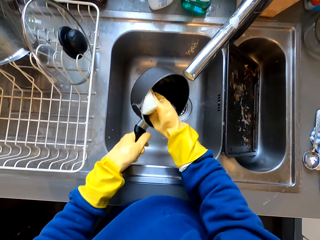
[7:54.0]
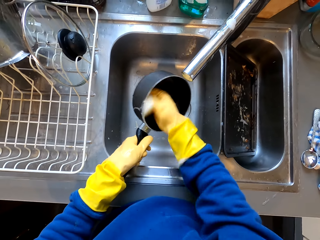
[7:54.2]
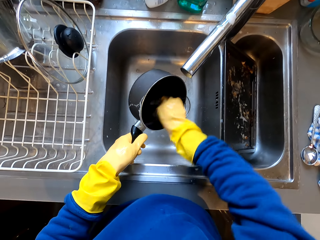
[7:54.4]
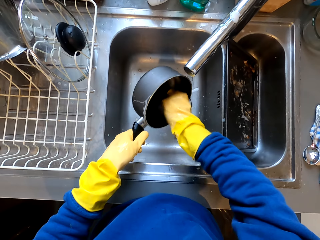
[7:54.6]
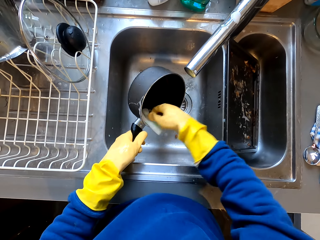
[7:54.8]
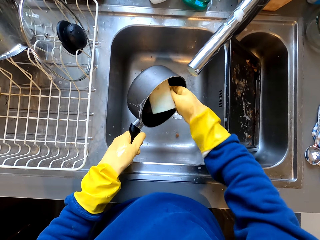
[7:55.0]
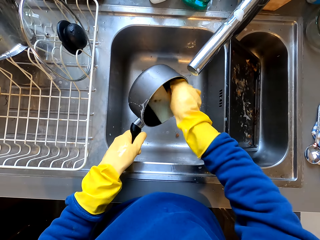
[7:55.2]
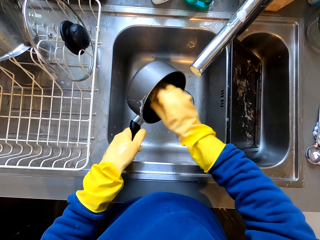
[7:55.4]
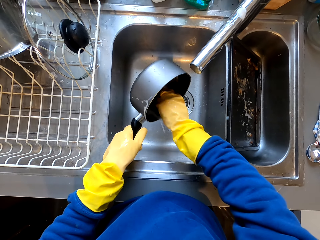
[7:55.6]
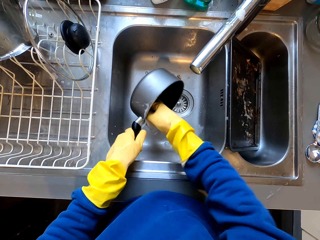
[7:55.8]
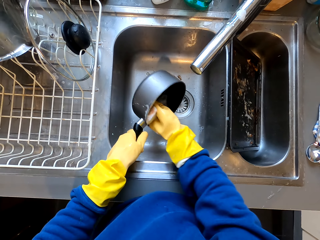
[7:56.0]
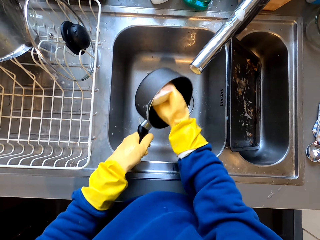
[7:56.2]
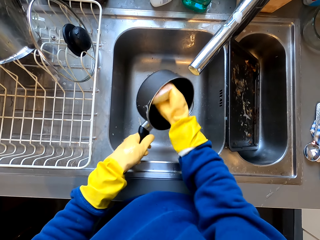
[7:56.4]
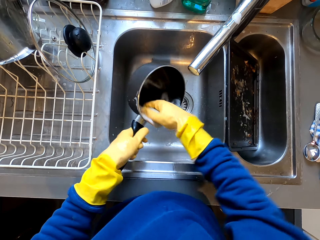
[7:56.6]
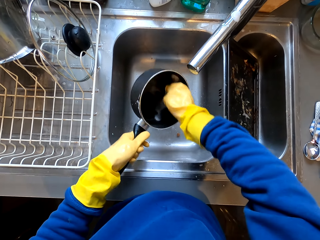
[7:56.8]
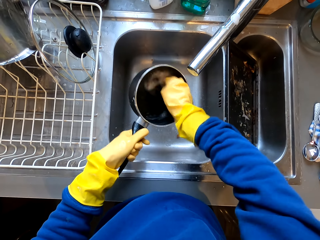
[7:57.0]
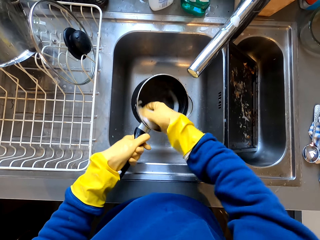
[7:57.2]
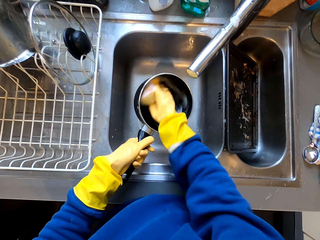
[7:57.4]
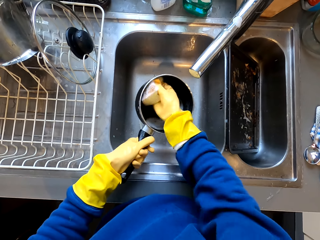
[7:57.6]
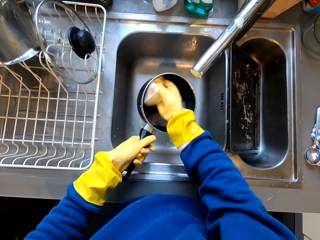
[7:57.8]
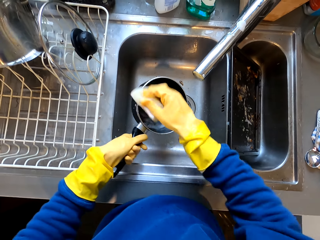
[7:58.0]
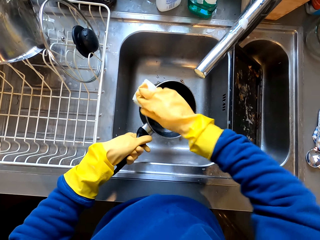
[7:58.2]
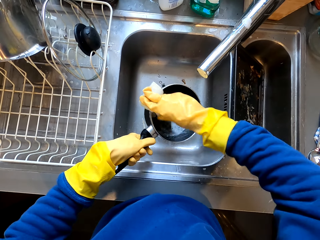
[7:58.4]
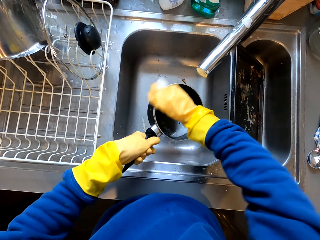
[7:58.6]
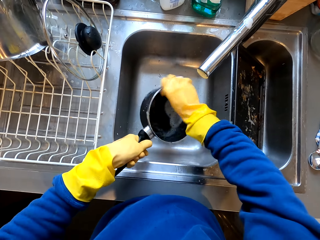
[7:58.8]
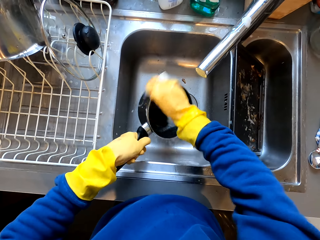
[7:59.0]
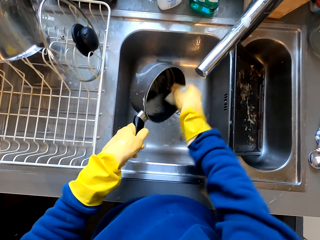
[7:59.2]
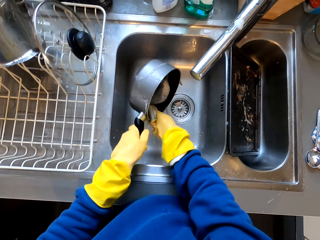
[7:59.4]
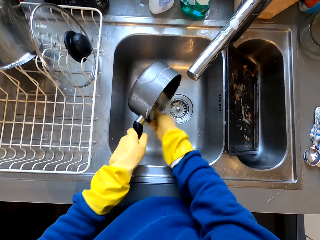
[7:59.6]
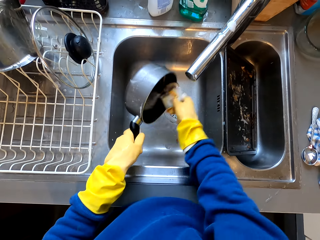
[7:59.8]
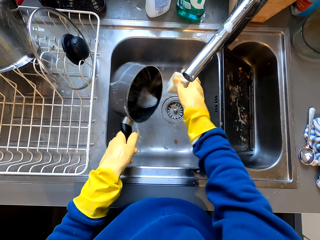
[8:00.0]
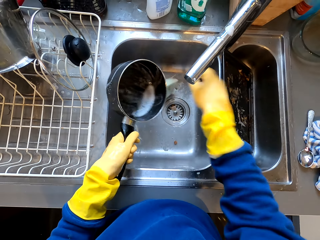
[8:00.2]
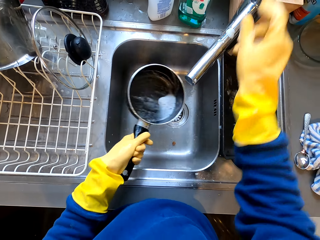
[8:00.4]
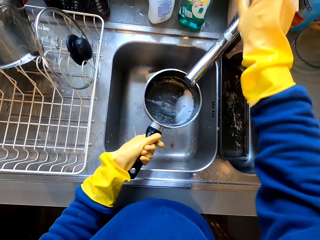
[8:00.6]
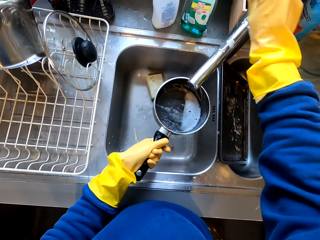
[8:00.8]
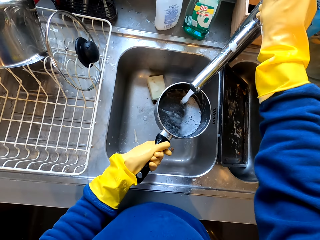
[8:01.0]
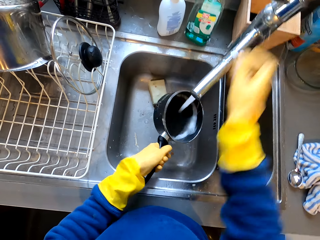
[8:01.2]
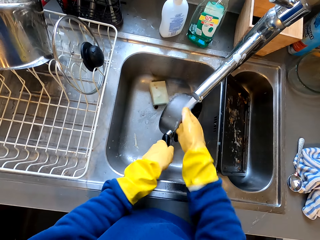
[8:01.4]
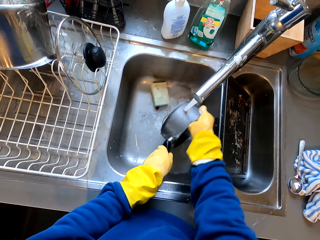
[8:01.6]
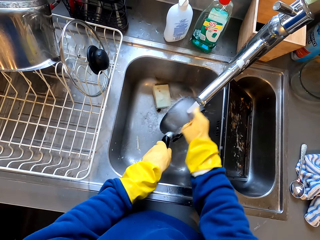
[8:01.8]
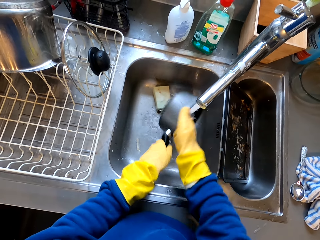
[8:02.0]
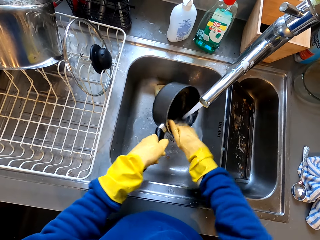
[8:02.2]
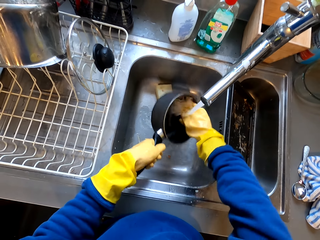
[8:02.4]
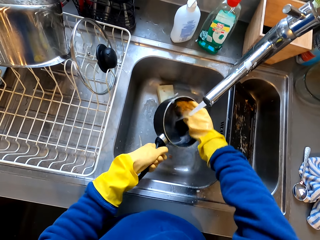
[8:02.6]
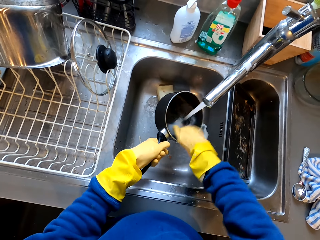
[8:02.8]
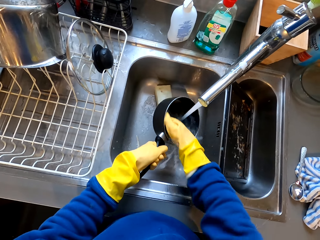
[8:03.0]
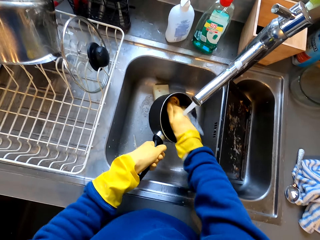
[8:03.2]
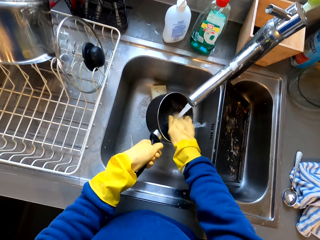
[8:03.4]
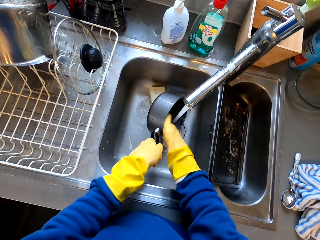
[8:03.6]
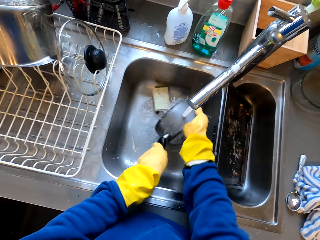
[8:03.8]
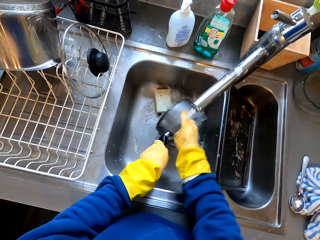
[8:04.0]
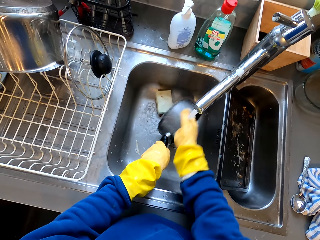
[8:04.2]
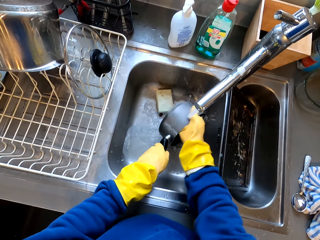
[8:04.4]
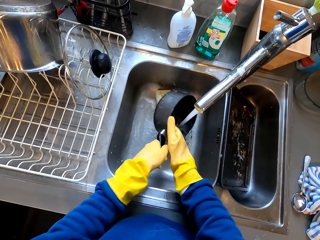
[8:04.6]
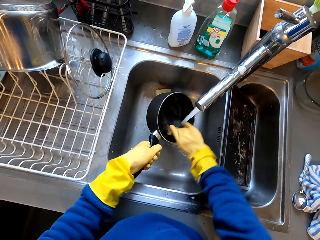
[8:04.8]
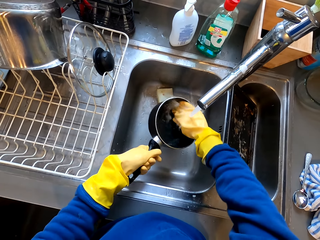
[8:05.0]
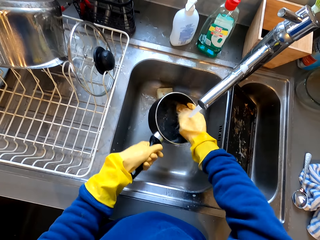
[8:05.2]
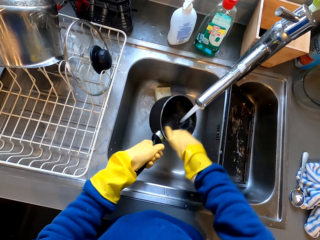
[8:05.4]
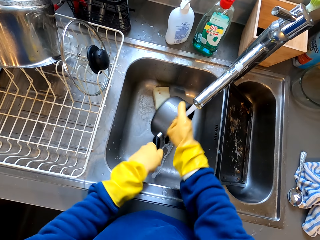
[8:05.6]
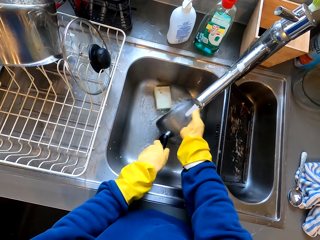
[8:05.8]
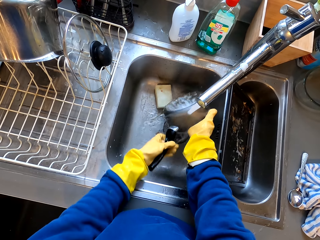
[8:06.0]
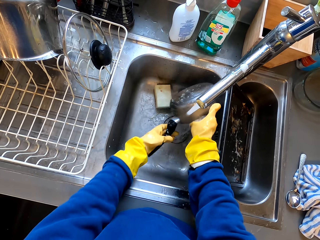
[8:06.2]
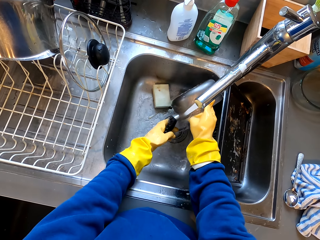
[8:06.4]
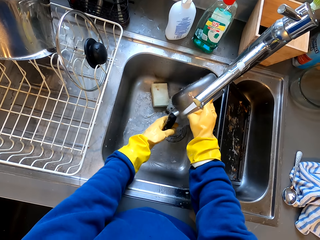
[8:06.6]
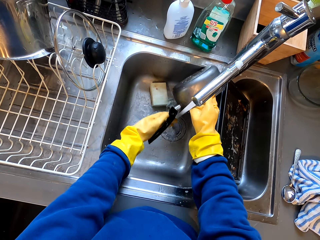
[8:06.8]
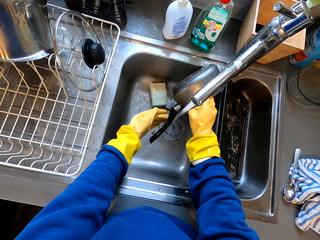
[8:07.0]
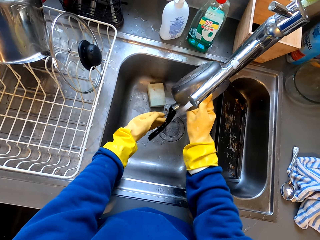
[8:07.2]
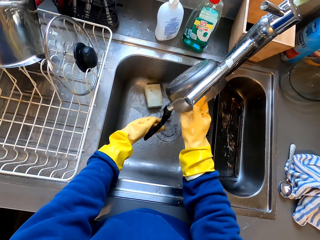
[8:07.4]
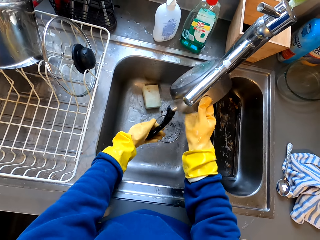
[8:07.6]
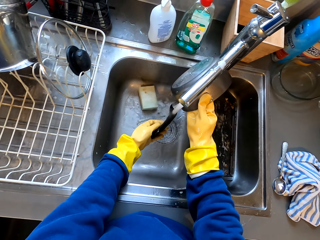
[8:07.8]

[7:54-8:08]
The camera wearer cleans the sufuria with both hands. They hold the tap with the right hand. They turn on the tap and rinse the pan. They clean the sufuria with both hands. They hold the tap with the right hand.

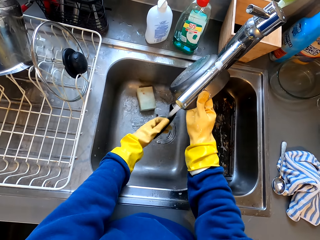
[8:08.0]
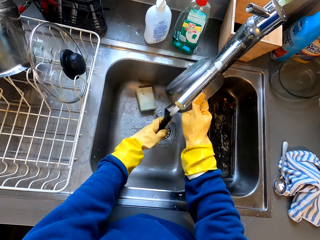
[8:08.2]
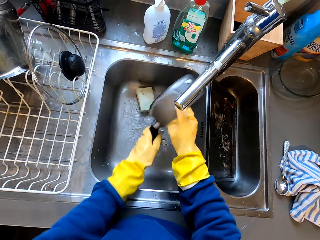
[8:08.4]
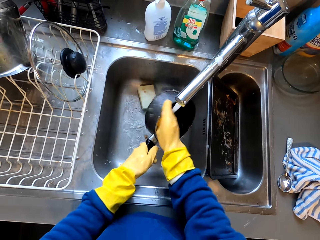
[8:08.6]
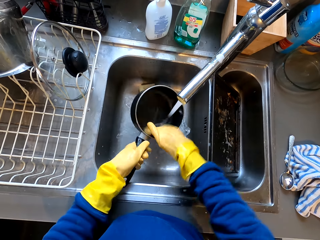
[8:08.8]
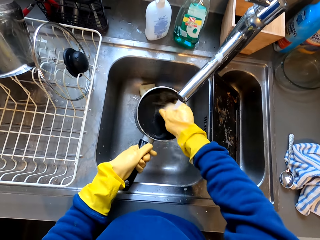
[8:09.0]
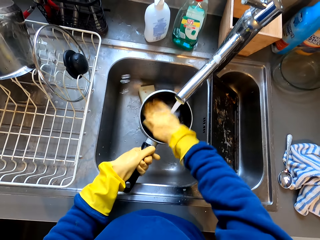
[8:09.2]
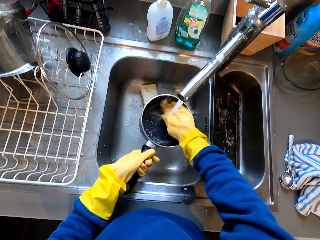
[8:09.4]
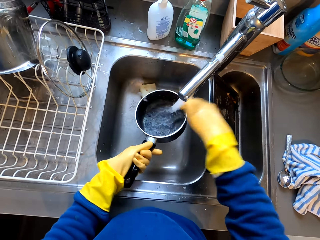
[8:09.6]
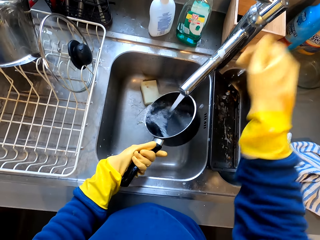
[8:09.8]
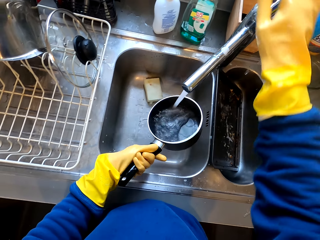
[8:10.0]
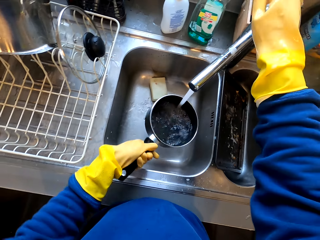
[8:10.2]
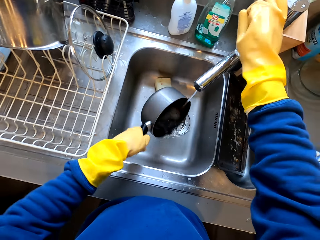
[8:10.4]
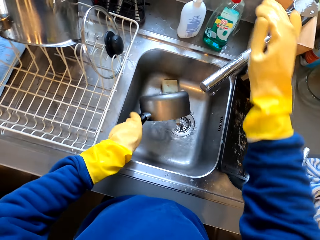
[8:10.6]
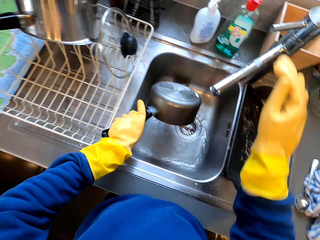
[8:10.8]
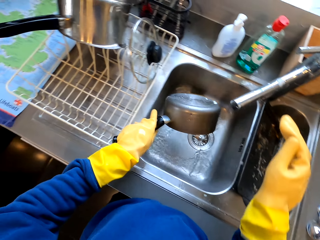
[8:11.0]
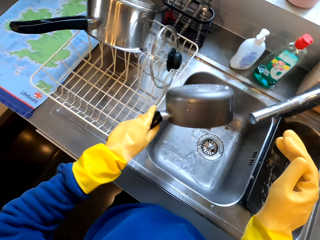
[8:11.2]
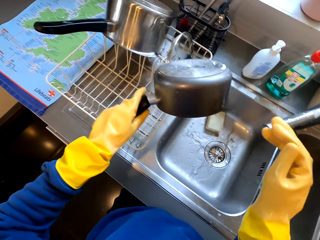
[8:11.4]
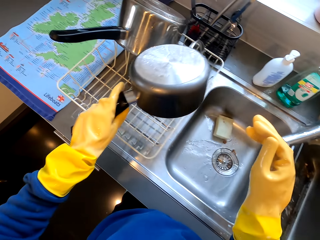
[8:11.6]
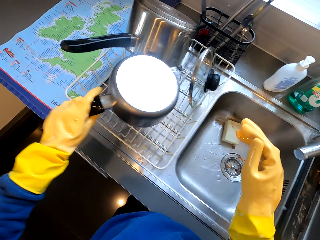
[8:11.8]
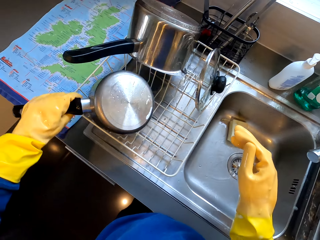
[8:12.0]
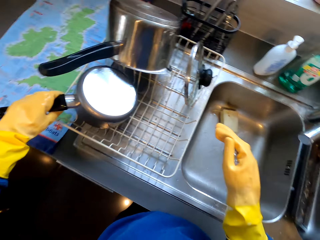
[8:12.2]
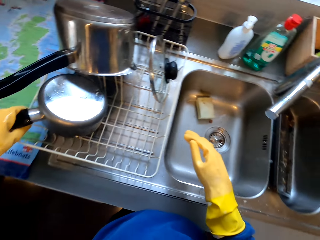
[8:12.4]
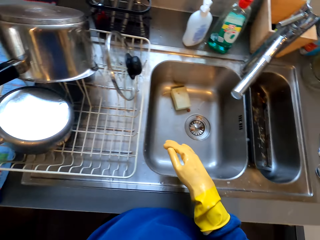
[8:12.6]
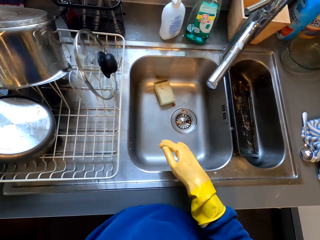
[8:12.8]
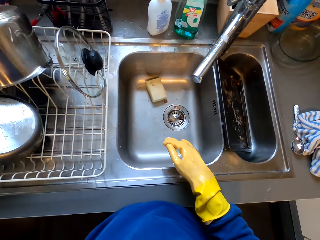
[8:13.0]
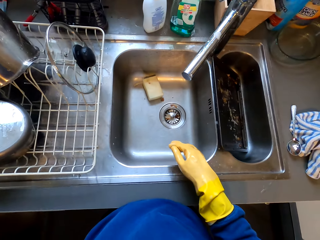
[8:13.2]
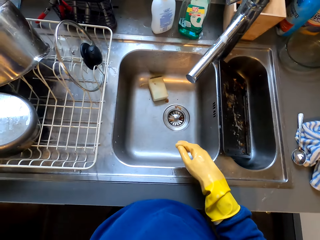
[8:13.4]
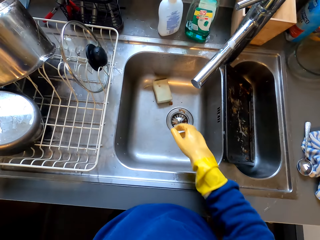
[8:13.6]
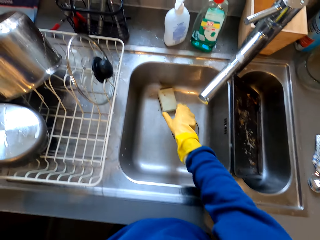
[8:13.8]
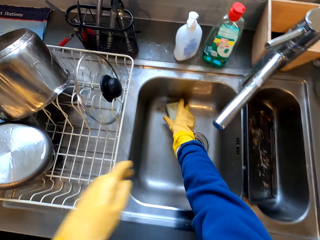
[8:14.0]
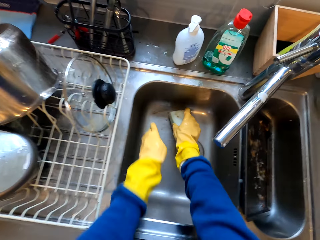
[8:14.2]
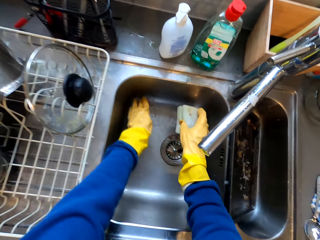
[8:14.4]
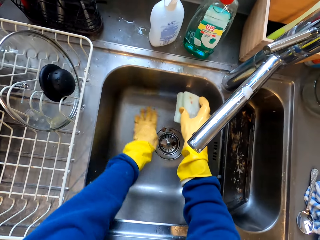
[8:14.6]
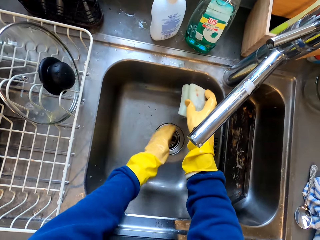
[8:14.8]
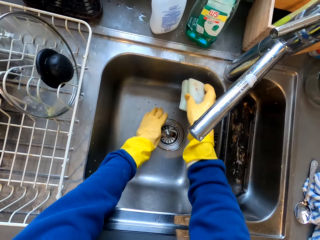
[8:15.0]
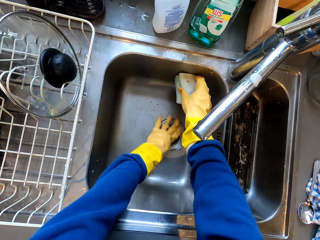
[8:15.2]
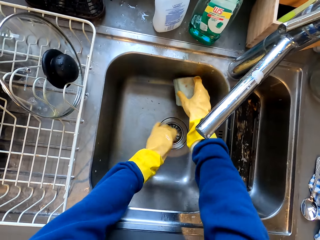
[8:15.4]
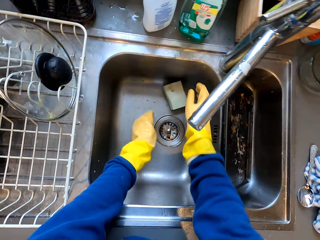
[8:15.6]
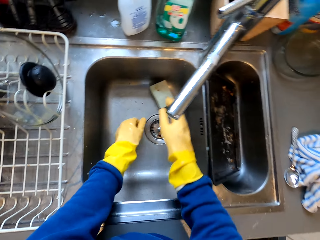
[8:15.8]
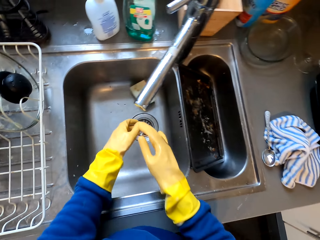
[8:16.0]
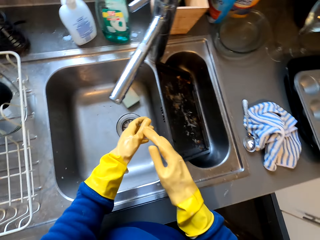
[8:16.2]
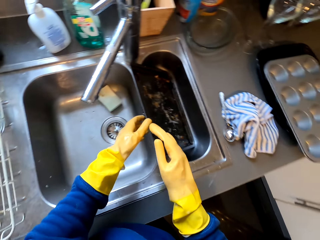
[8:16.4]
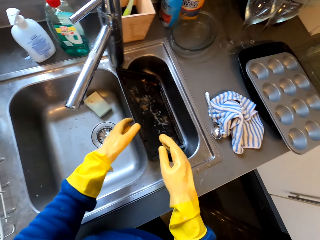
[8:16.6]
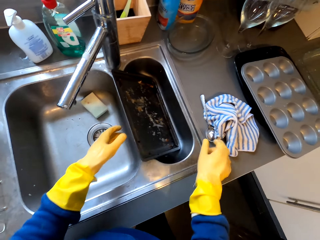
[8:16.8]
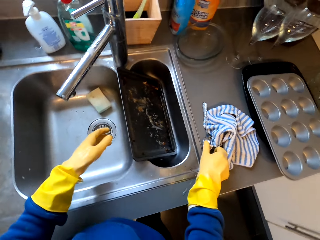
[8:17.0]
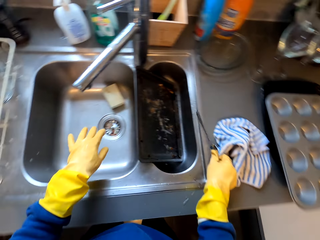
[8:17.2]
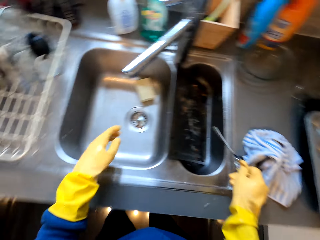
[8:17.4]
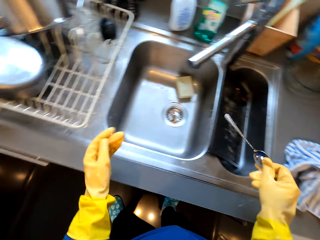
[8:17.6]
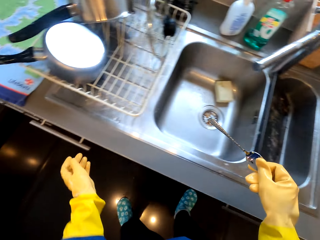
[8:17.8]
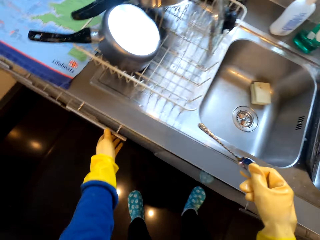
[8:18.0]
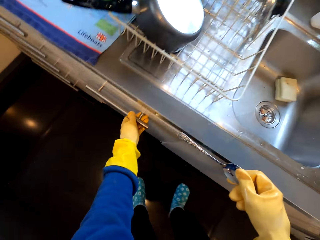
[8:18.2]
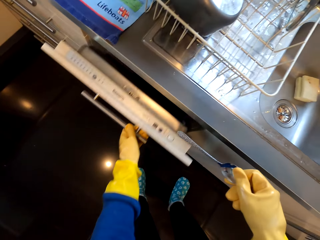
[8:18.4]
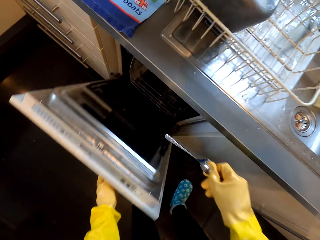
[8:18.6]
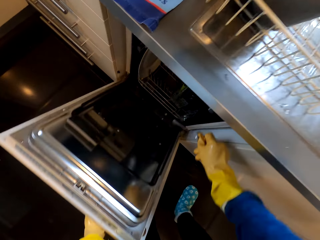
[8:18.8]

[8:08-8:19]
The camera wearer turns off the tap. They hold the sufuria with the left hand. They put the pan in the utensil rack. They hold the sponge with the right hand. They take the sponge. They hold a spoon with the right hand. They clean the sink with the left hand. They take the spoon.
